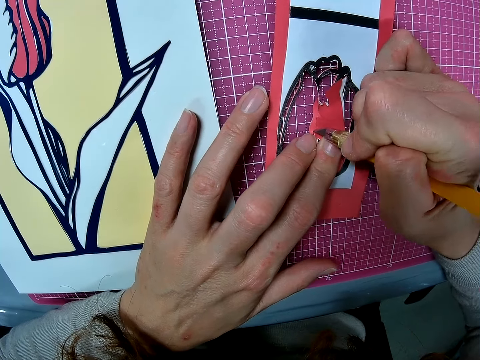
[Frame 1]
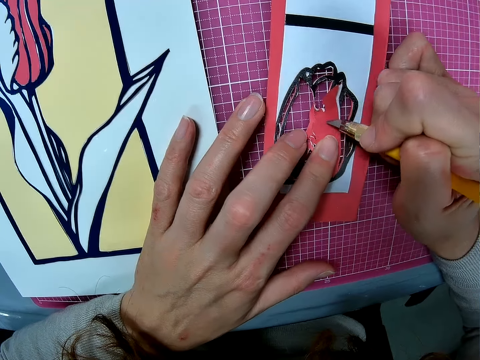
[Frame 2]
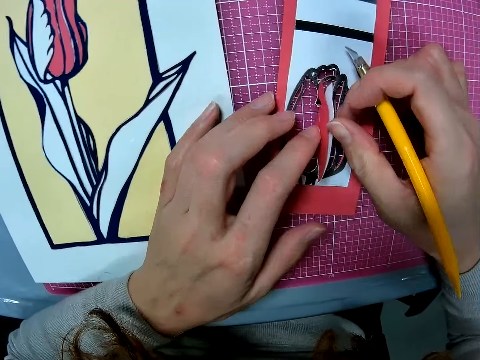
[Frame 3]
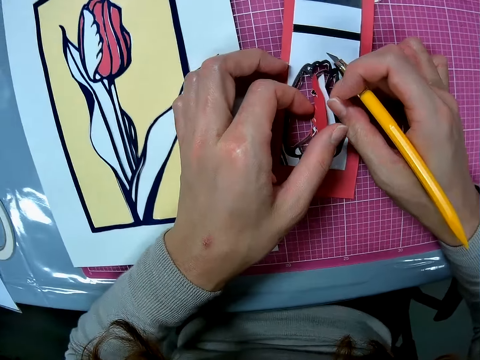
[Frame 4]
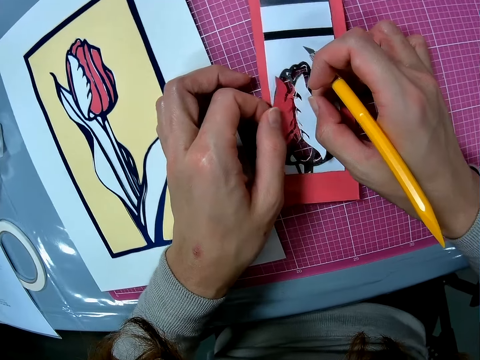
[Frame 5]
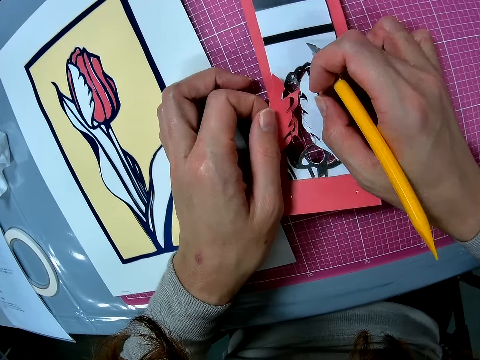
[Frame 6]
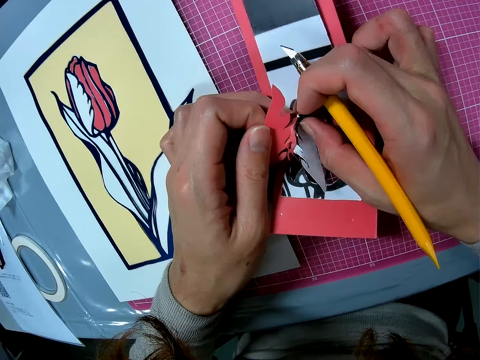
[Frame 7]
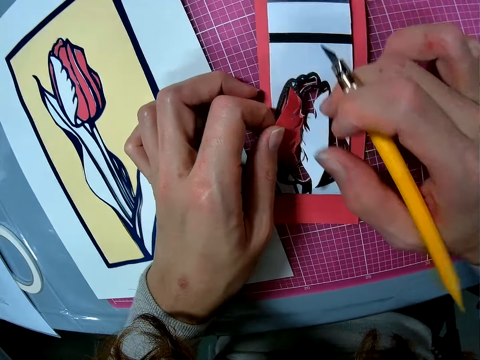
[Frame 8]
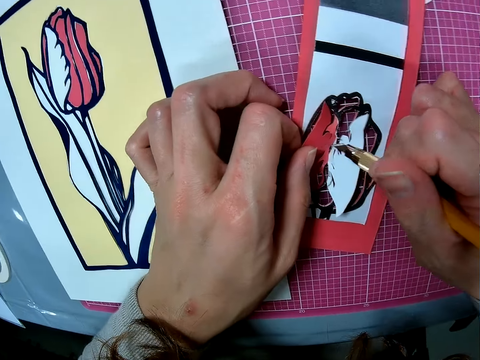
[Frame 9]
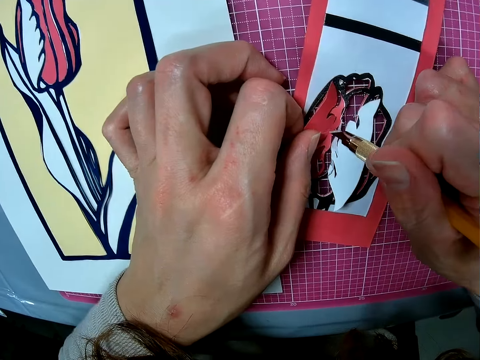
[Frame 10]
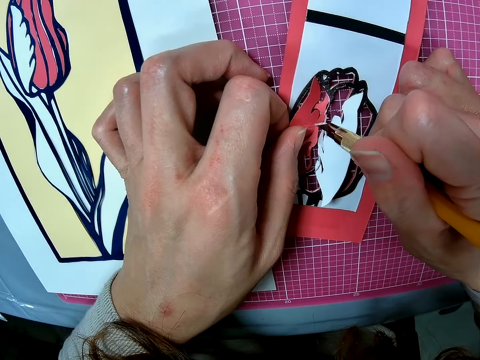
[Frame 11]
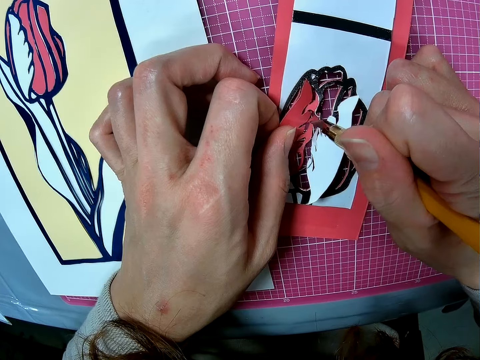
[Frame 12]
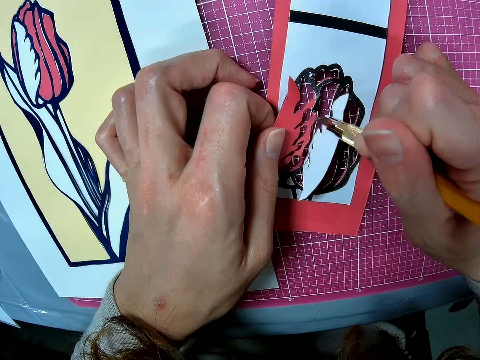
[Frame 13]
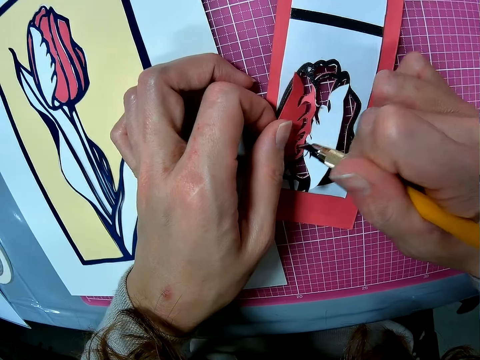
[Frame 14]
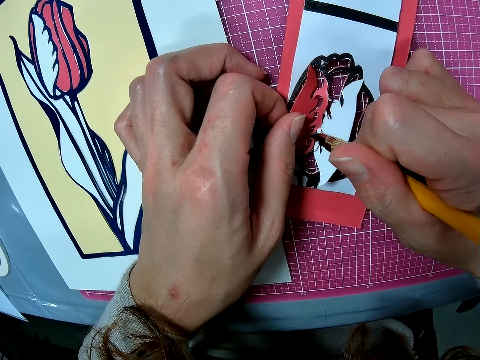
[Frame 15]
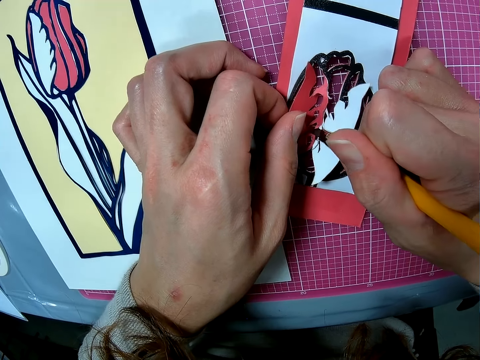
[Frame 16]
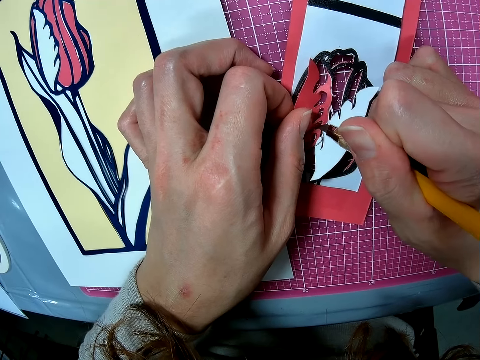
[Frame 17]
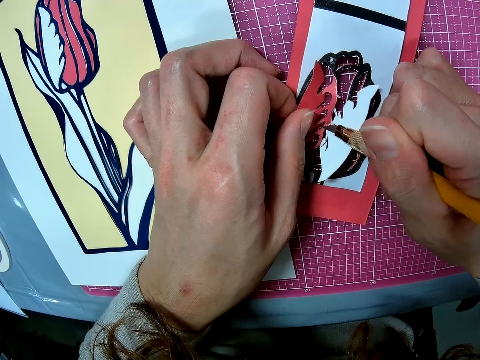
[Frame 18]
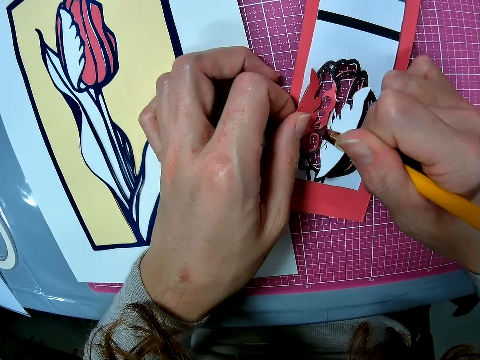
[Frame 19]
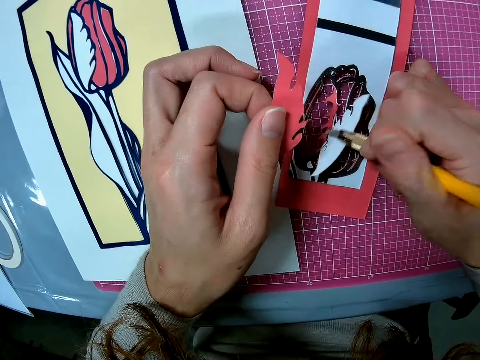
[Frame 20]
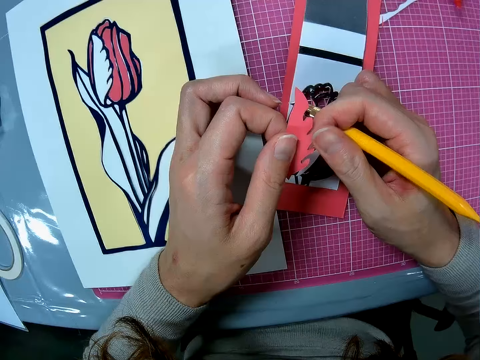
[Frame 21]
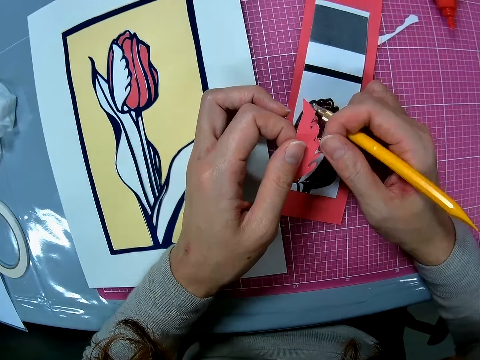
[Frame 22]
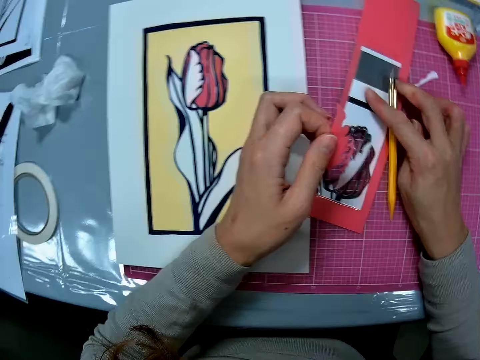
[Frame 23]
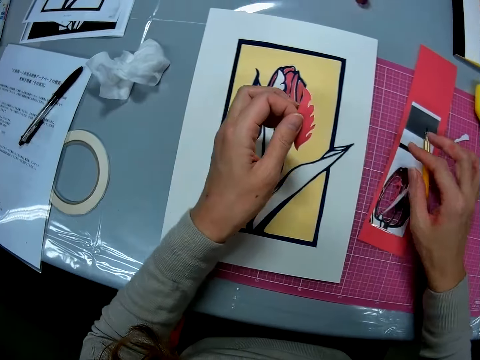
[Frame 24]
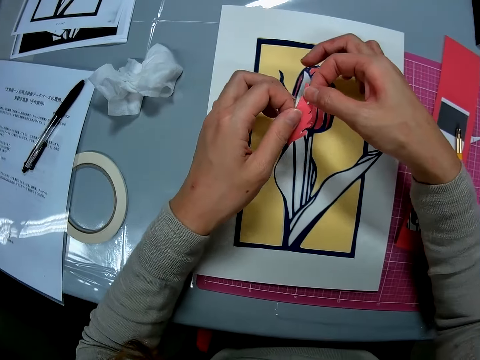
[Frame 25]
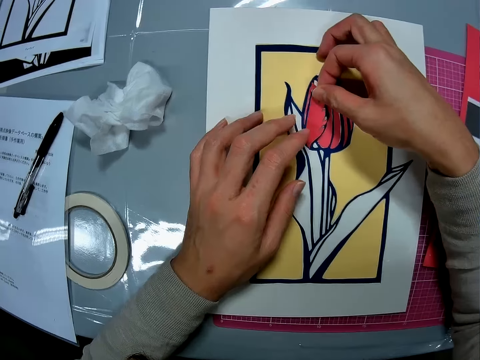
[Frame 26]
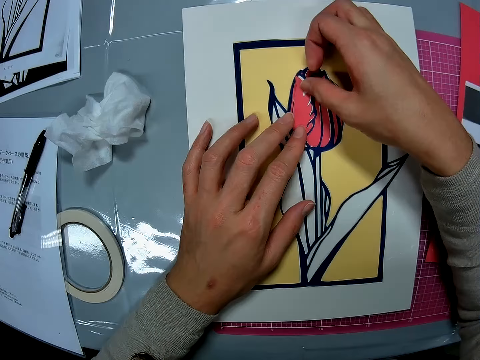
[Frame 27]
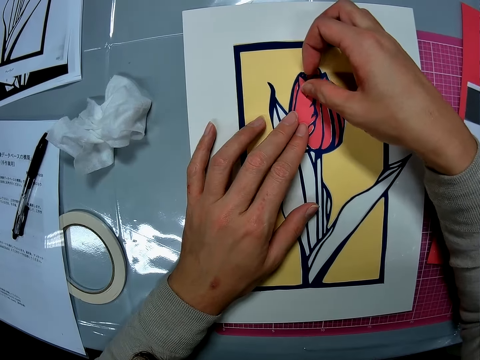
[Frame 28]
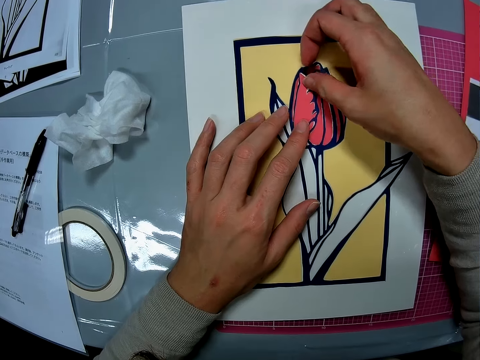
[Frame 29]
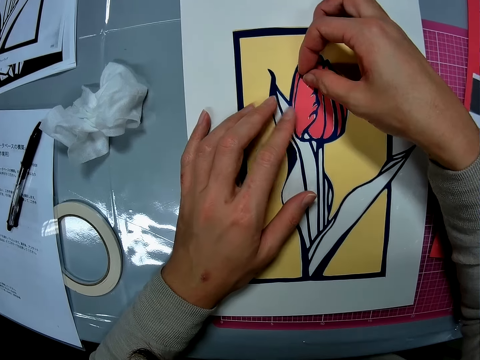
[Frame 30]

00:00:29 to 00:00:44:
The camera wearer removes the cut piece of paper from the card stock. They cut the card stock. They drop the cutter on the table. They place the material on a blank space of a wall art on the table.

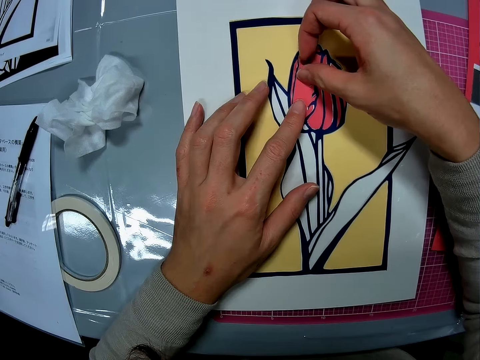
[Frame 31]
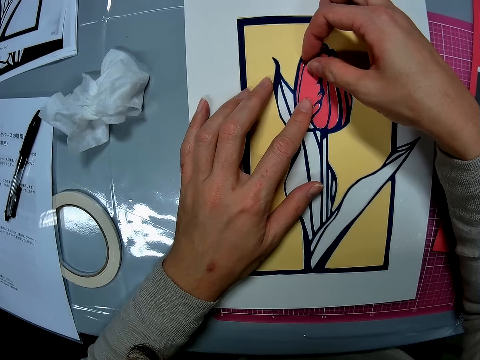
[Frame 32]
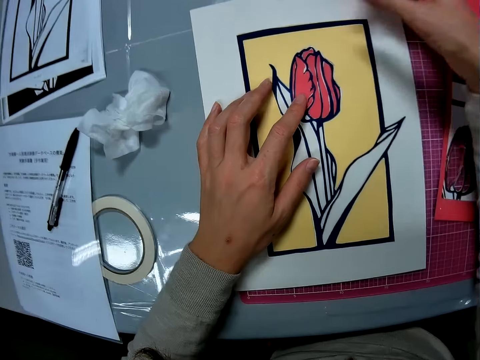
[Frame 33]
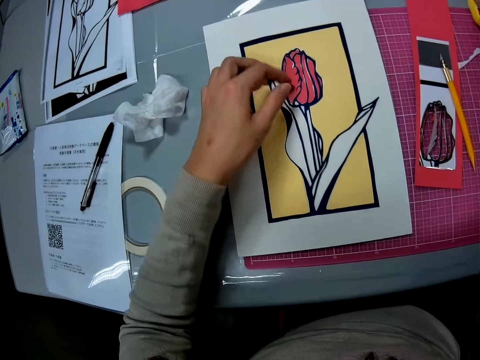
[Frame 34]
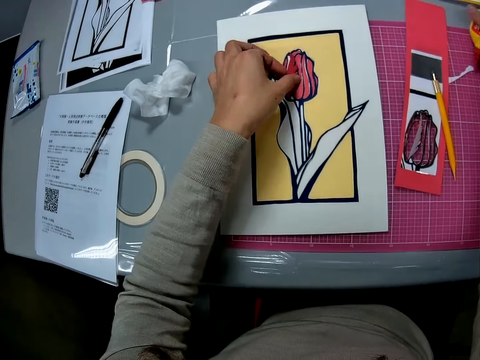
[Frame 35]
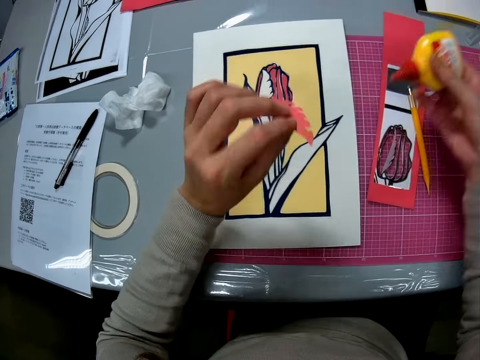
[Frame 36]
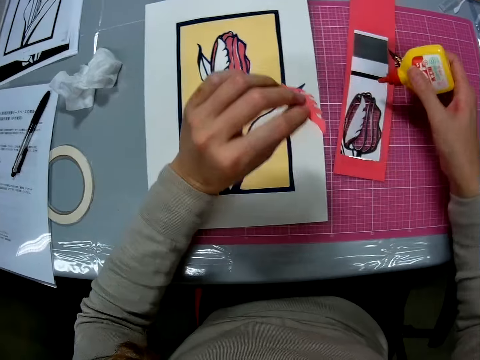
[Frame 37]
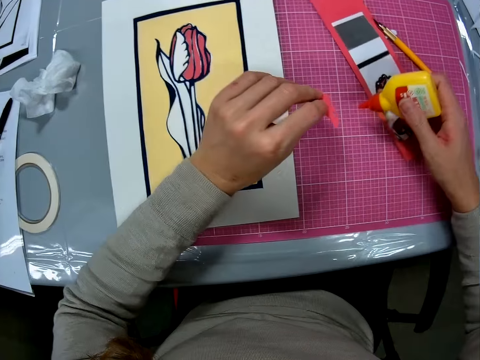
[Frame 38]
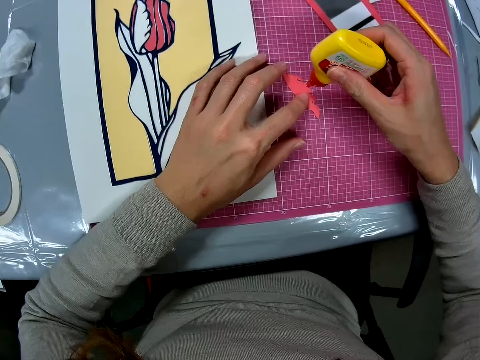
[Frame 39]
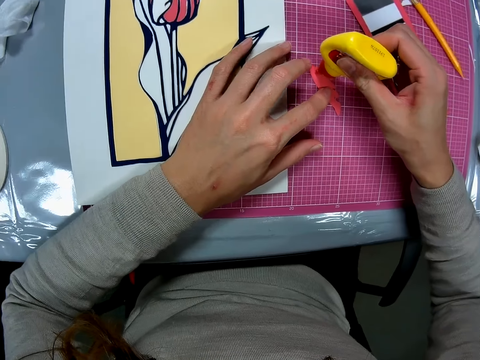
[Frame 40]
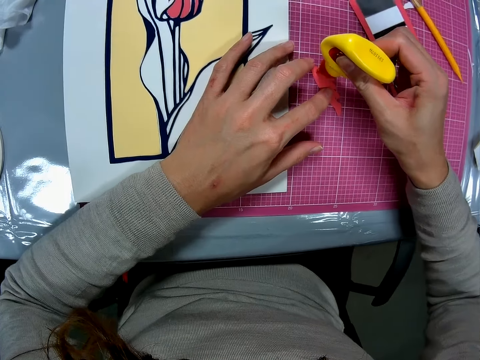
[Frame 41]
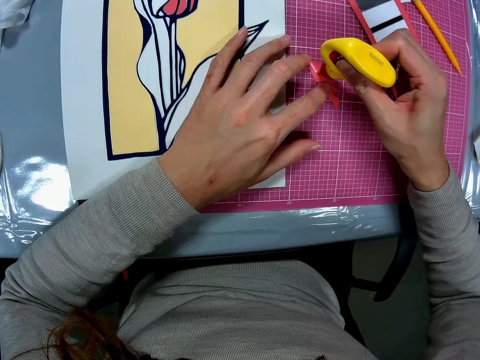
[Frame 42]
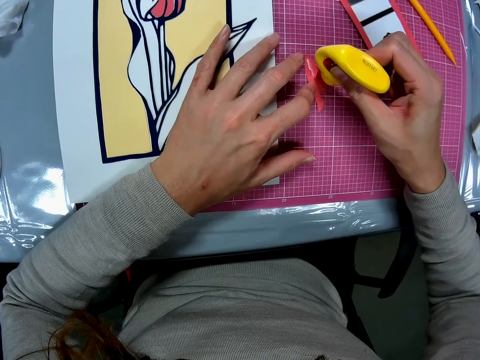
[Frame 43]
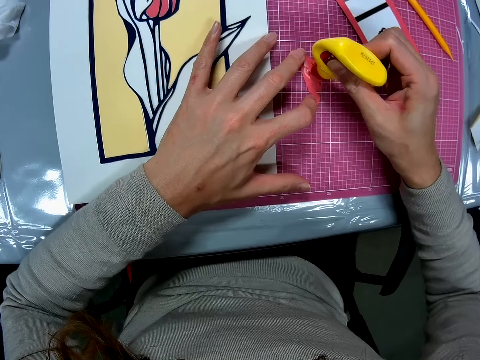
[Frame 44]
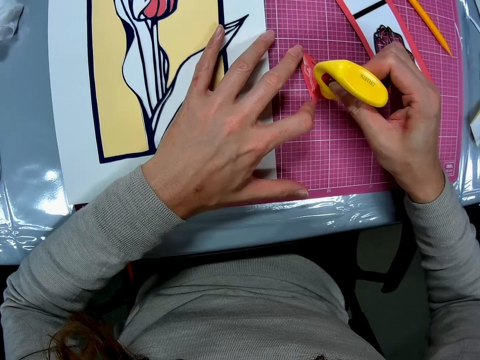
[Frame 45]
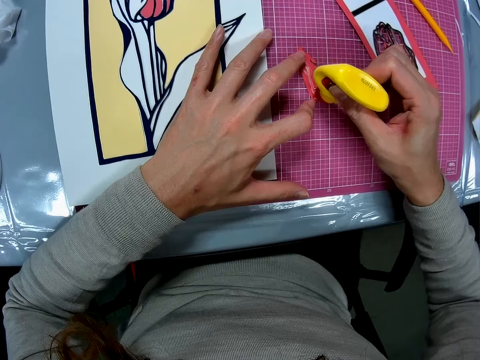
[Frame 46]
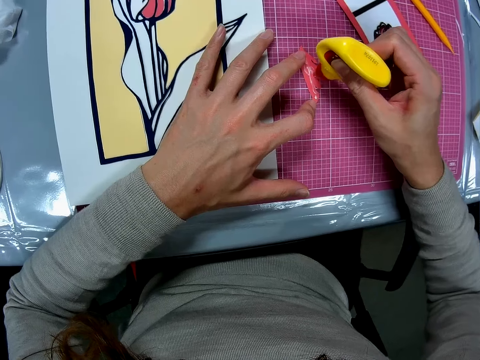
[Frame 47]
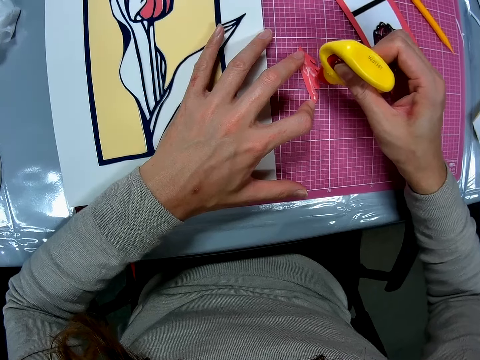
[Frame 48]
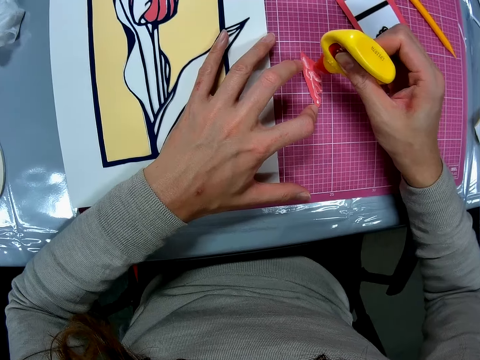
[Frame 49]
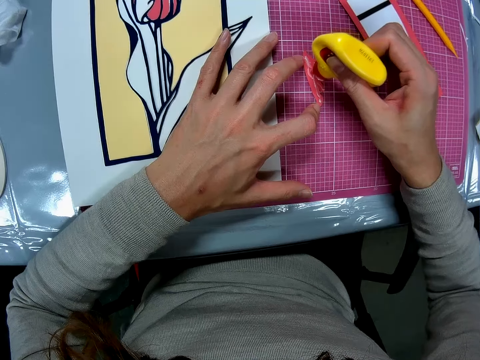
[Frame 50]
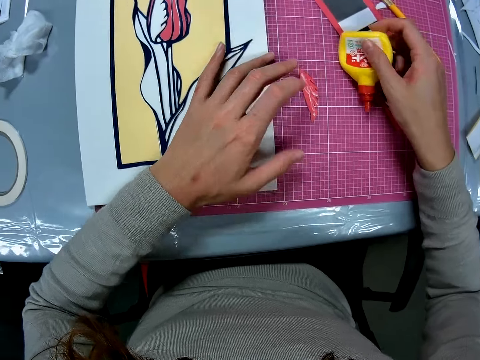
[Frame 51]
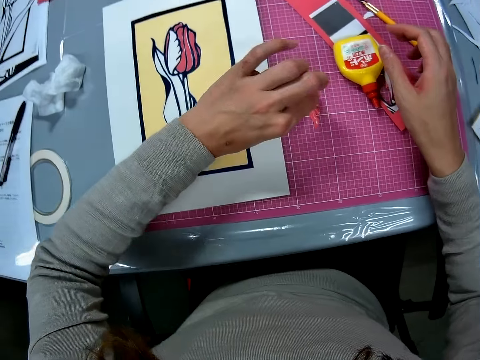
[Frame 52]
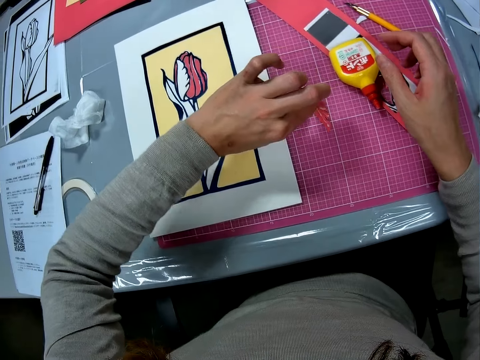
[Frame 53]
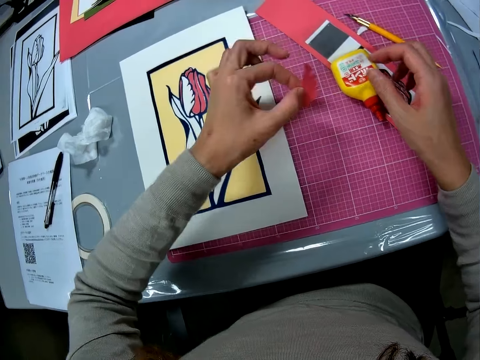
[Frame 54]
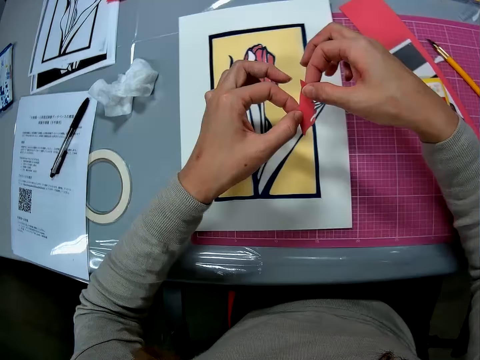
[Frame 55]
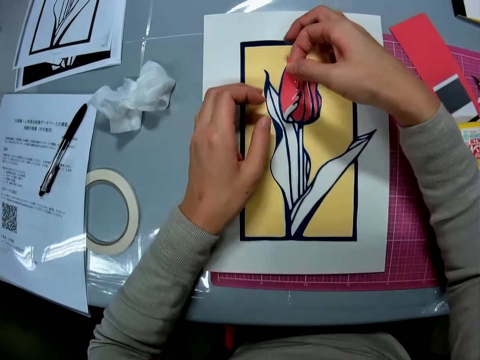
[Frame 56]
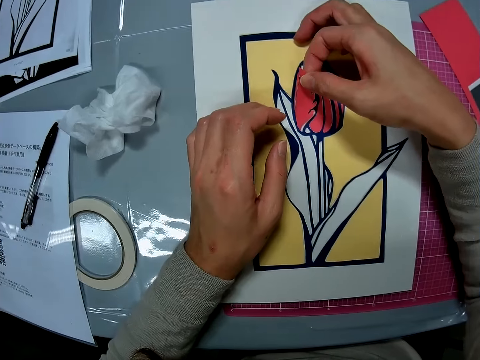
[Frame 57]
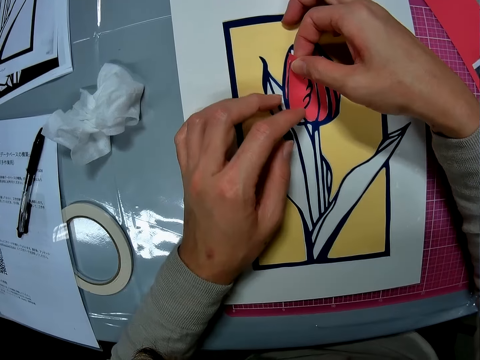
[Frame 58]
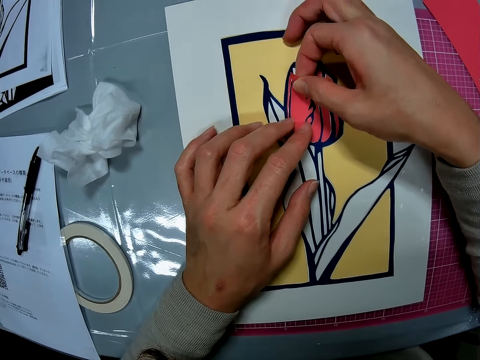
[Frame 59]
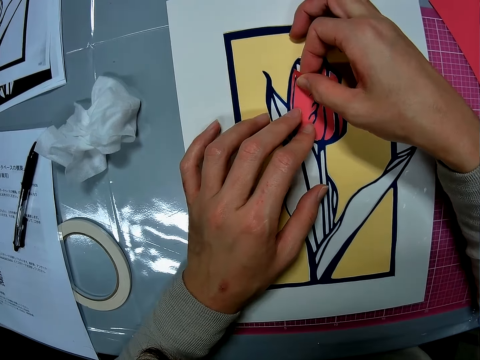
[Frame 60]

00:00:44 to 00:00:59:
The camera wearer picks up a glue container from the table. They pick up the cut piece of paper. They add the glue to a side of the material or cut piece of paper. They push aside a card stock. They place the cut piece of paper on a cutting mat. They drop the glue container on the table. They pick up the cut piece of paper. They place the material that has the glue on a blank surface of the wall art.
